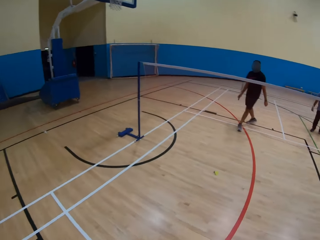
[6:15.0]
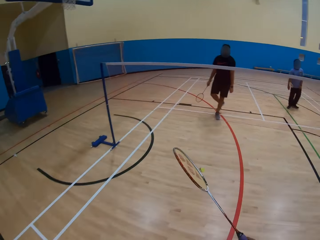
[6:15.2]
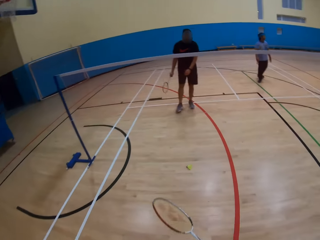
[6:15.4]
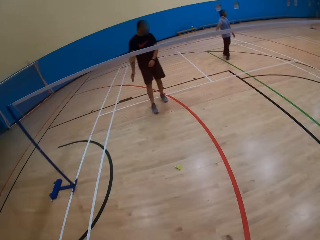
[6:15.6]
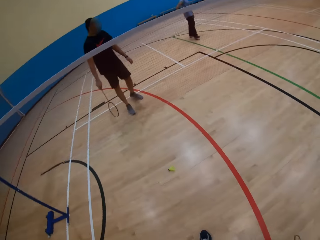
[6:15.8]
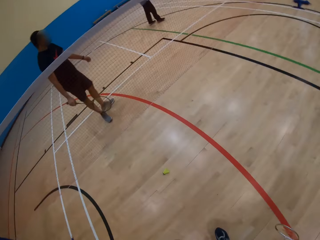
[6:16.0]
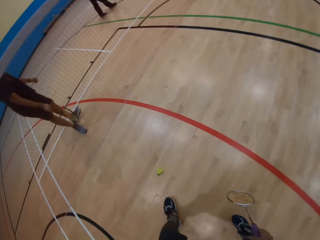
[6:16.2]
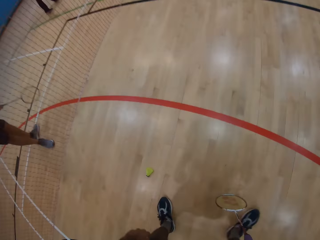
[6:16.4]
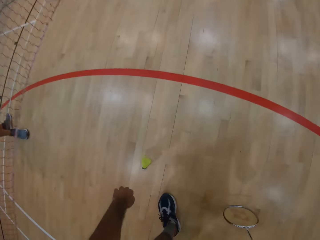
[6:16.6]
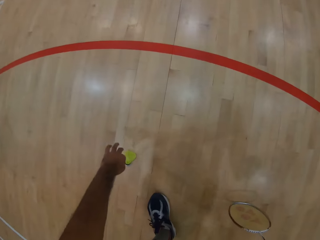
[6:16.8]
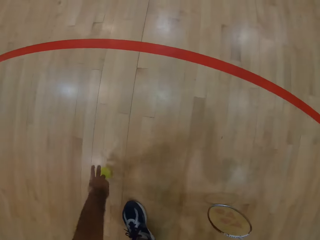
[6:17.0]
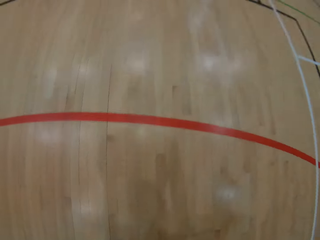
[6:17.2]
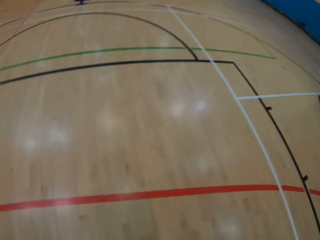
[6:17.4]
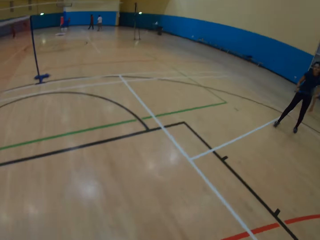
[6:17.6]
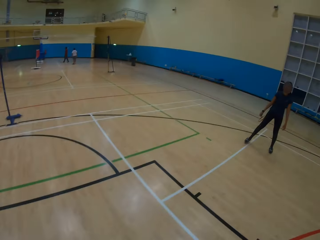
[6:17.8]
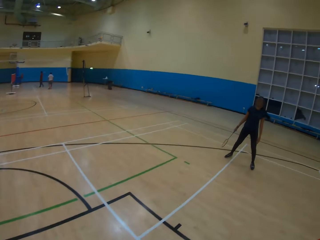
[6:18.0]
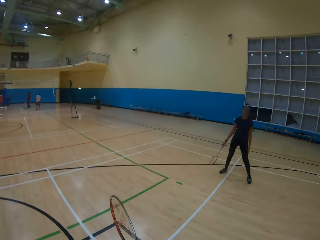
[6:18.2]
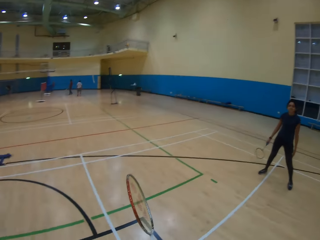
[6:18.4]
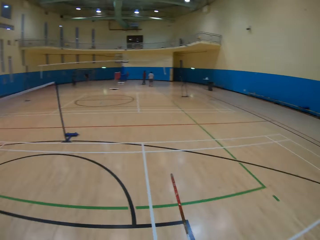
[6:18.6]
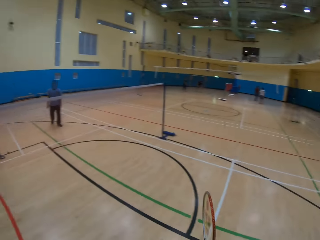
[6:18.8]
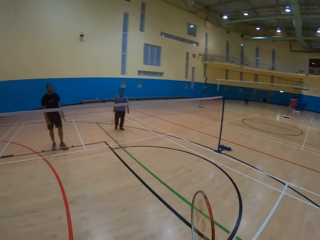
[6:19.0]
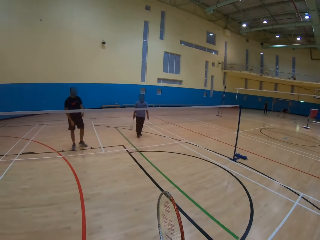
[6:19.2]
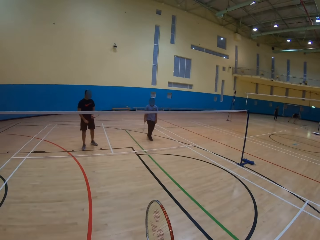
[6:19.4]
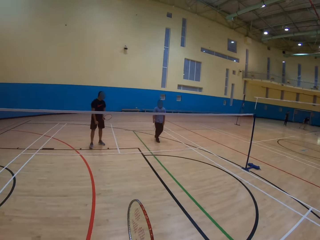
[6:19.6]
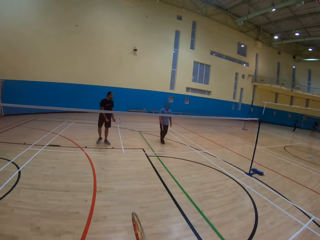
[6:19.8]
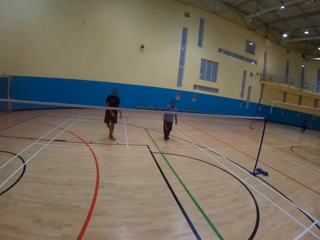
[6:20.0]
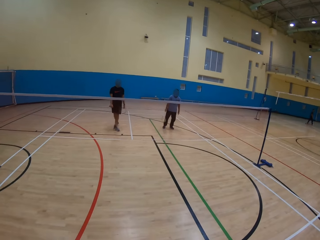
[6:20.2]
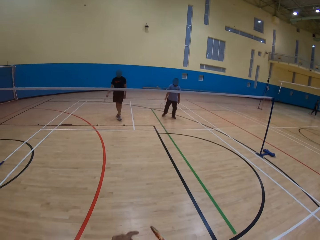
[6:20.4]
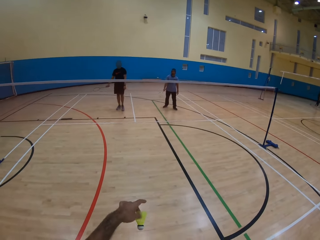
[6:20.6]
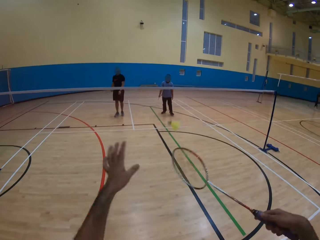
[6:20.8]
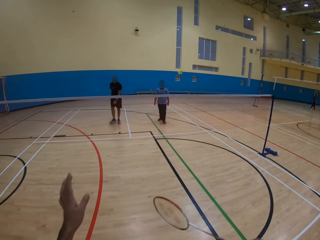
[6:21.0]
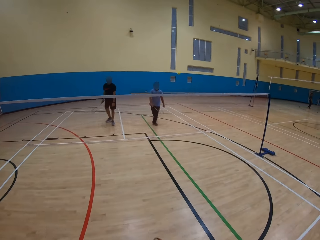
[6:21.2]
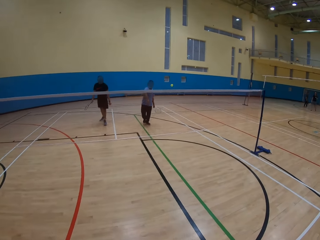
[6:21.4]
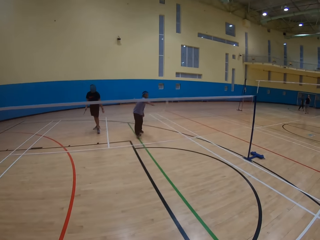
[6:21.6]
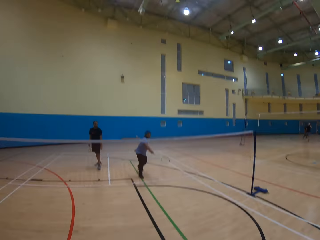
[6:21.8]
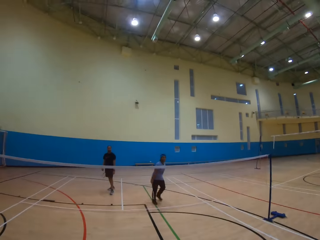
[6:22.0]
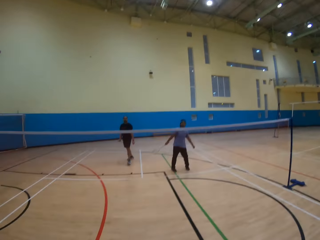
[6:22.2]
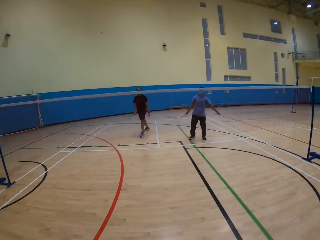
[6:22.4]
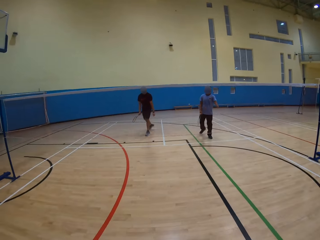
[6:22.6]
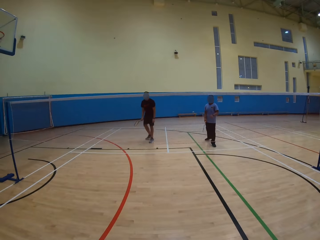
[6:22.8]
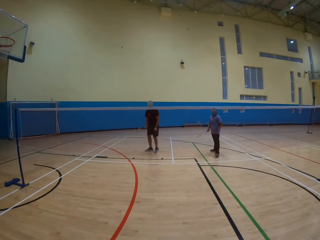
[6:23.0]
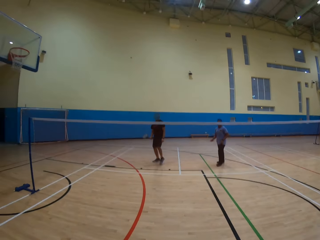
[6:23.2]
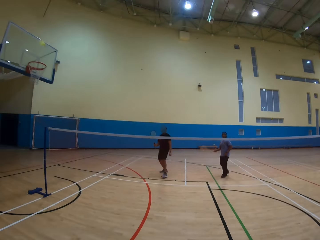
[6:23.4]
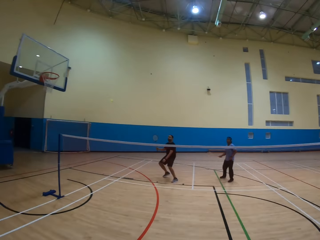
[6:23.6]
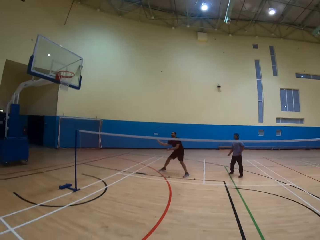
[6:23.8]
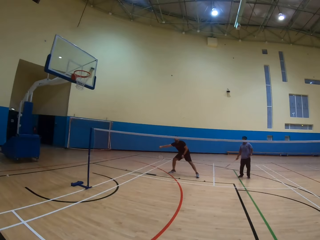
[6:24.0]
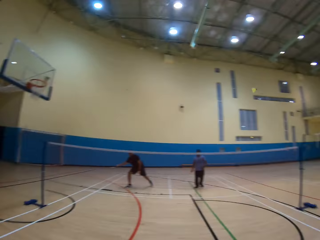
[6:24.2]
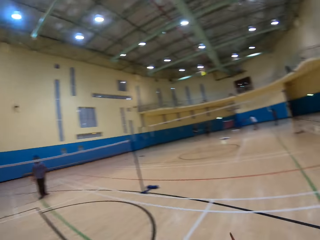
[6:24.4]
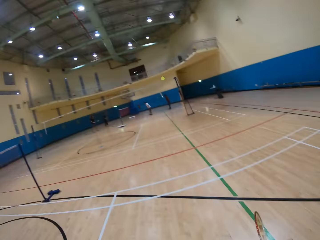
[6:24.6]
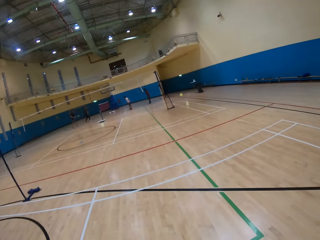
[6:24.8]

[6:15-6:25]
The camera wearer picks up the shuttlecock or ball. They throw the ball. They play badminton.

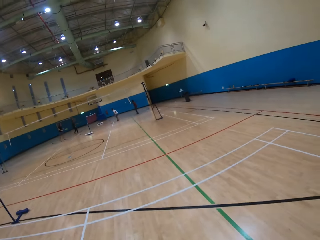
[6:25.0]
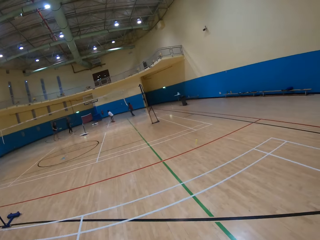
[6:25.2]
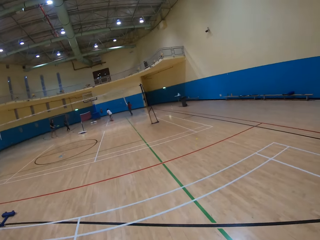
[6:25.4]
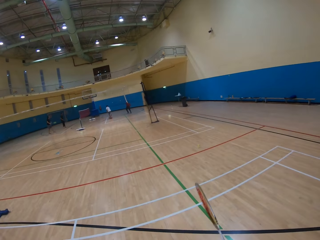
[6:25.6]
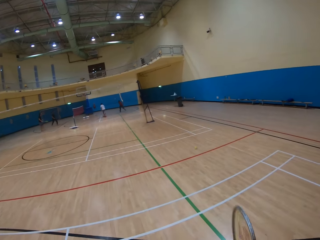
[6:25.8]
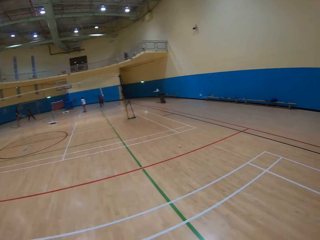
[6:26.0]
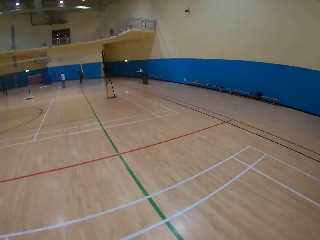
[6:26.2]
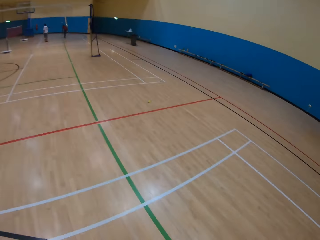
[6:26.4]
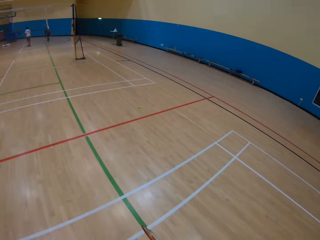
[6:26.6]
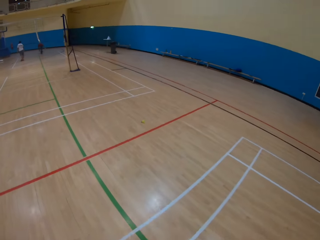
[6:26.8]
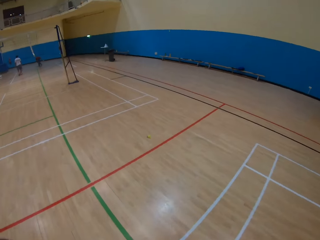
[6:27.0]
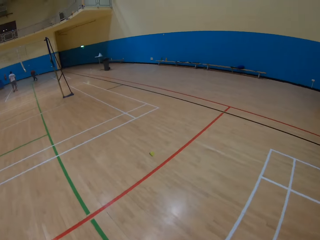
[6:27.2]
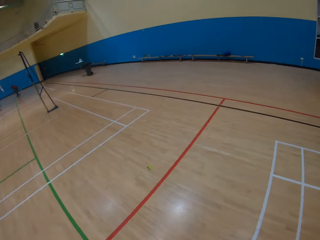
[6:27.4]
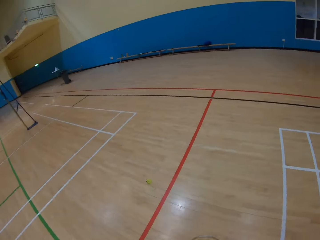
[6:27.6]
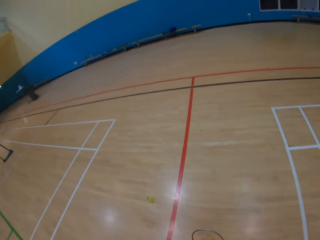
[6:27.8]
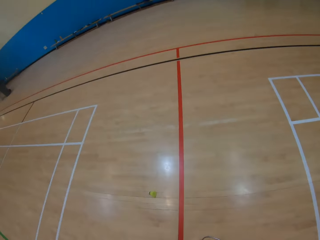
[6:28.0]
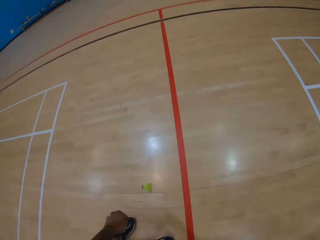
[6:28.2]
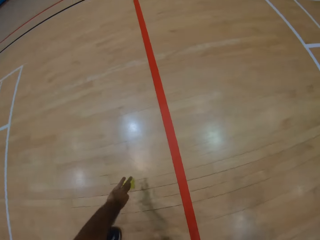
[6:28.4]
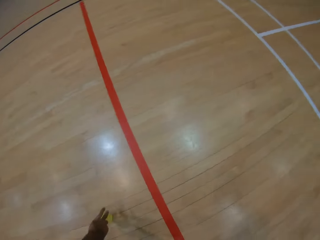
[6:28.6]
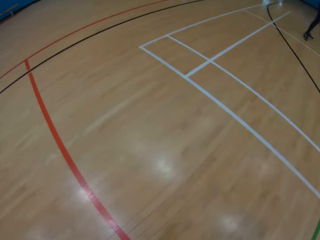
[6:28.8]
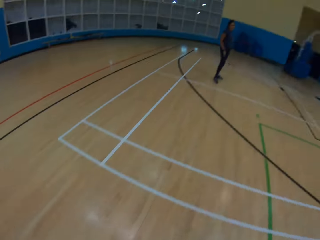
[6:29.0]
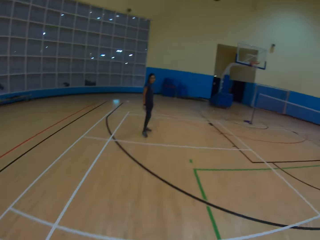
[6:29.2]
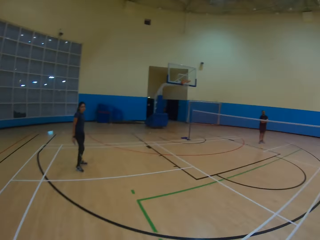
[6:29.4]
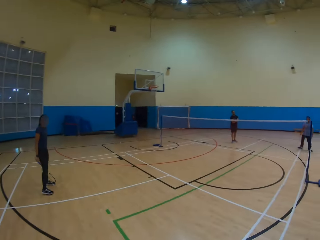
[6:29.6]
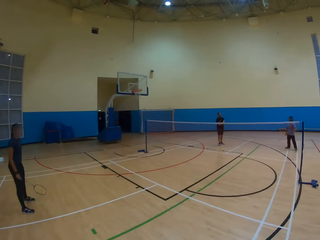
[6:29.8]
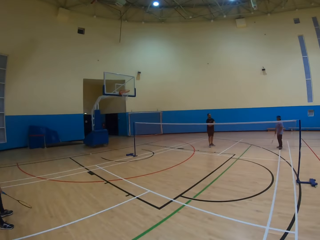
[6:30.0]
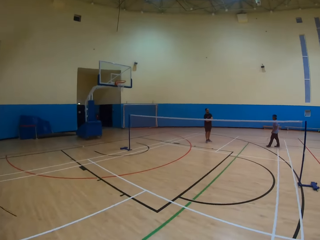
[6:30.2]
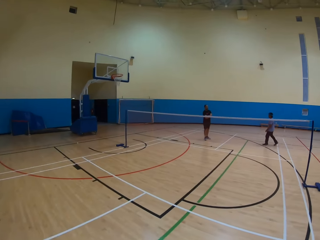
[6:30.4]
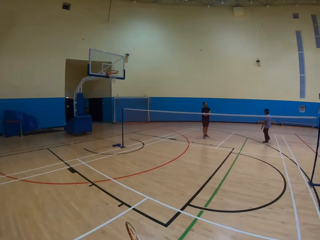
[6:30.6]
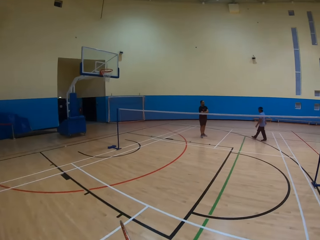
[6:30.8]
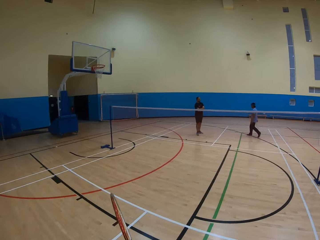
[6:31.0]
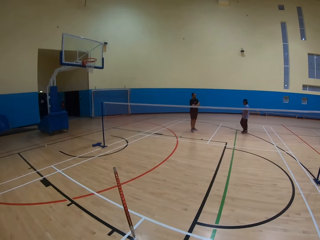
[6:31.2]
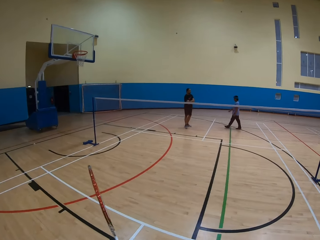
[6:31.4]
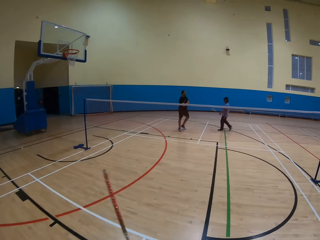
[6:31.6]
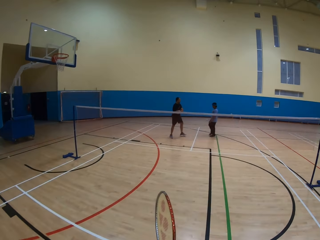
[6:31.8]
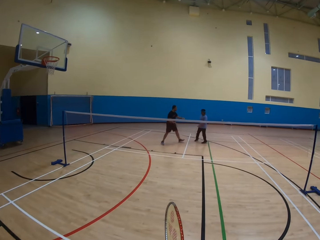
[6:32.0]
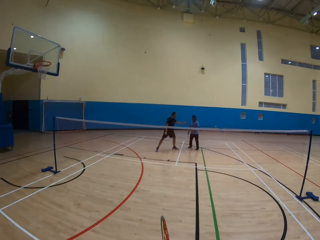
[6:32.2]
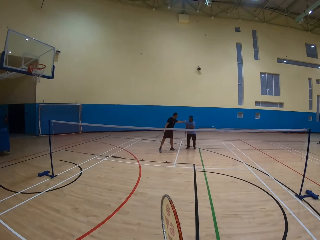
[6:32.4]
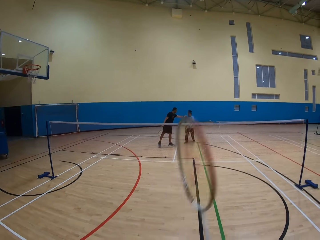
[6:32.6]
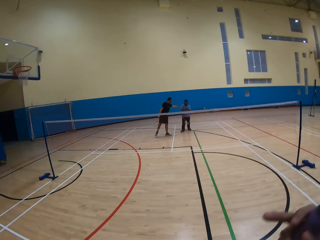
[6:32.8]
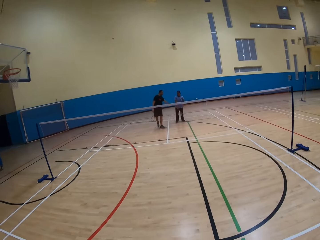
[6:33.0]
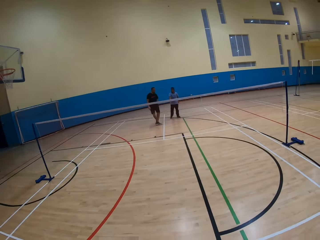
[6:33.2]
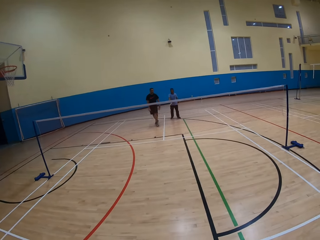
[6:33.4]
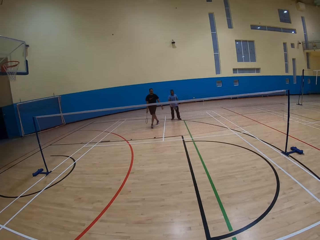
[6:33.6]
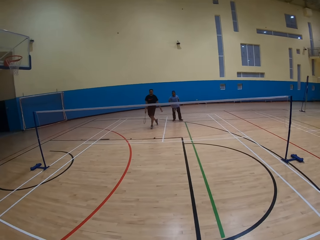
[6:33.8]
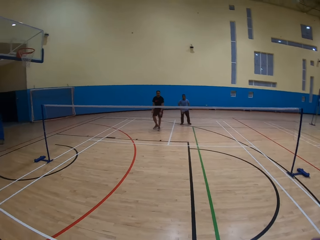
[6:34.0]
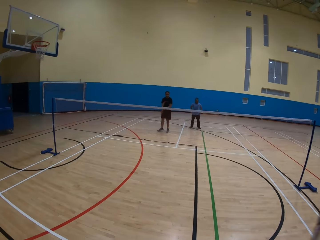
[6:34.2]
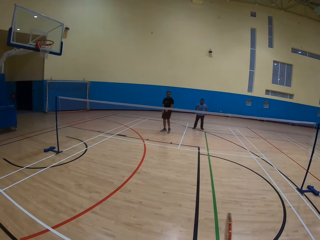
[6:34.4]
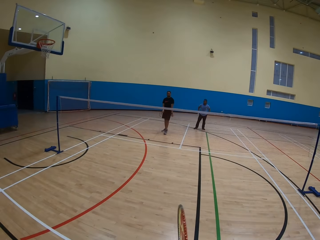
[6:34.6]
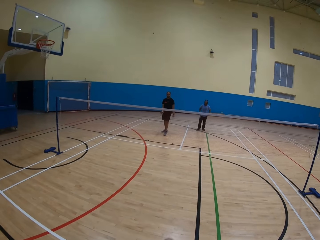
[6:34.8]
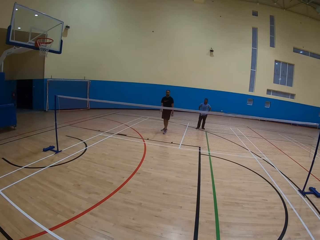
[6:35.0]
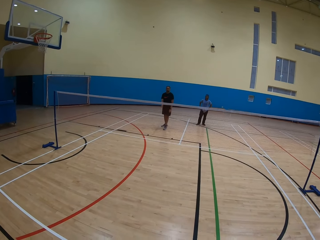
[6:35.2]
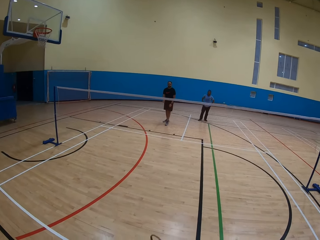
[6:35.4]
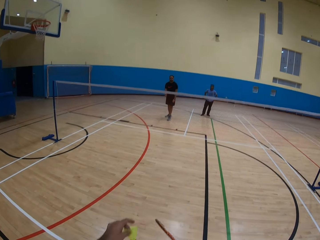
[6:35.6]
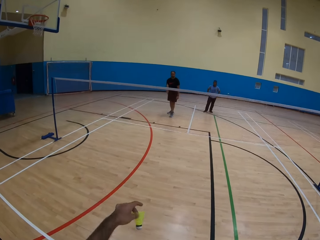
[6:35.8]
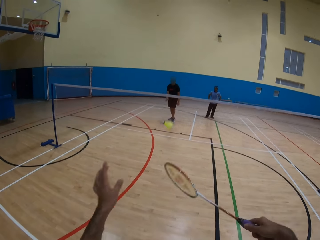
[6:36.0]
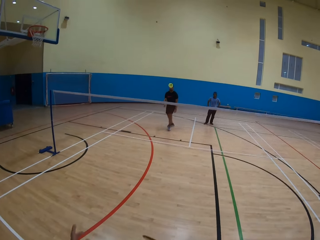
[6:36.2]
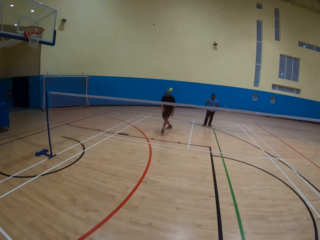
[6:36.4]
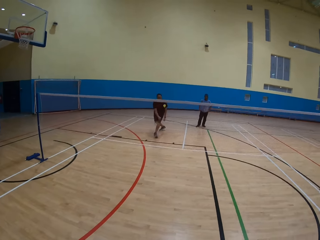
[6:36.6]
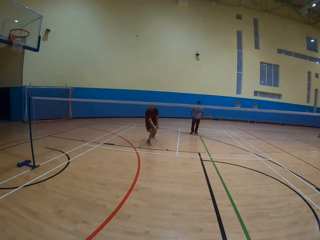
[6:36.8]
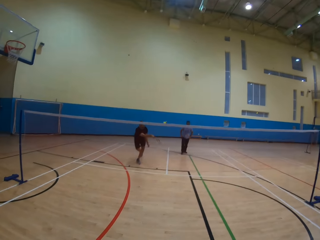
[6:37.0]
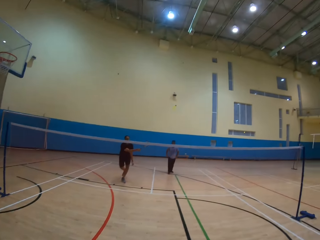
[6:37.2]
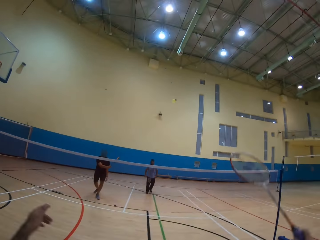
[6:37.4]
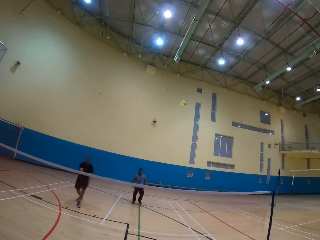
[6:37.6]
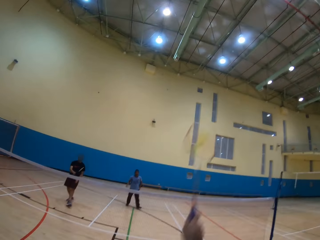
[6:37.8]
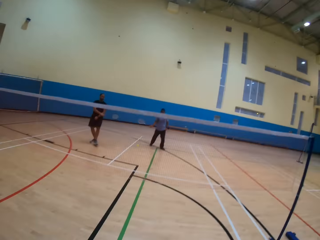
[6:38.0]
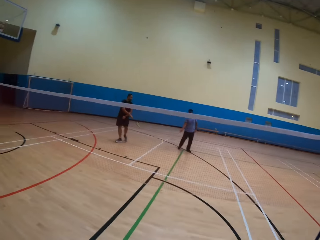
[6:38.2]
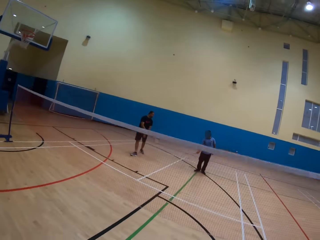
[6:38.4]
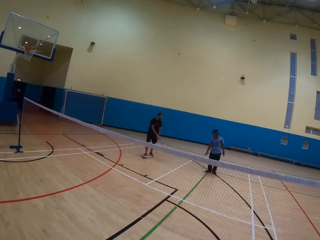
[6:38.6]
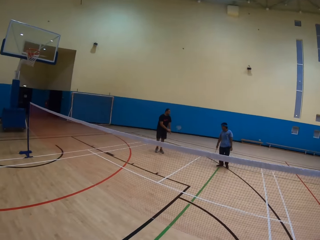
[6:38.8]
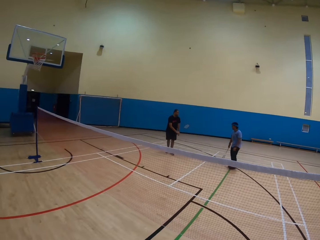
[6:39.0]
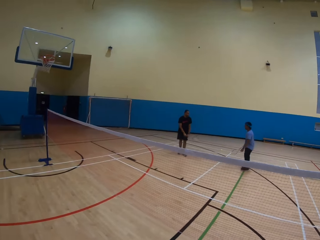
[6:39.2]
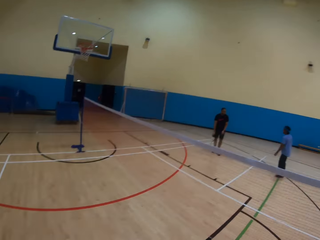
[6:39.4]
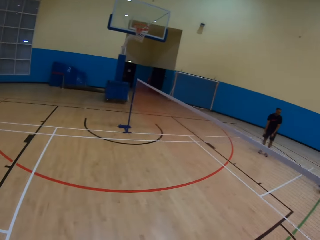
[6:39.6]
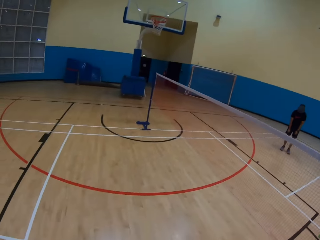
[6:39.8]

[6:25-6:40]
The camera wearer walks towards the shuttlecock or ball. They pick up the shuttlecock. They play badminton. They throw the ball. A man throws the ball.
